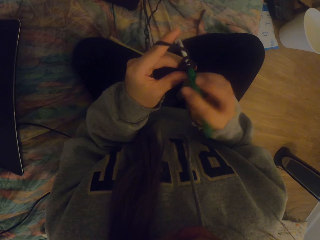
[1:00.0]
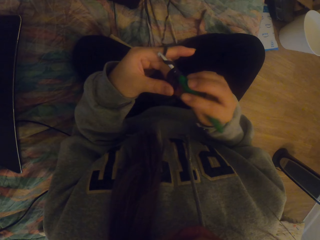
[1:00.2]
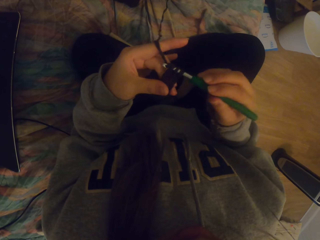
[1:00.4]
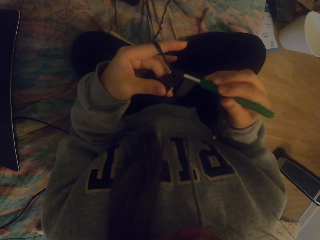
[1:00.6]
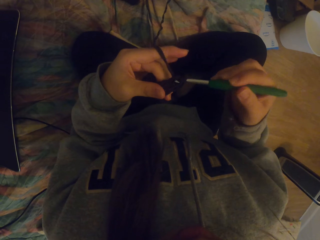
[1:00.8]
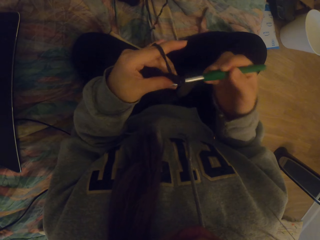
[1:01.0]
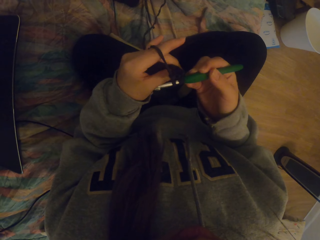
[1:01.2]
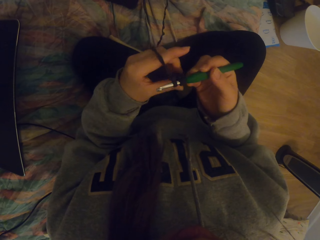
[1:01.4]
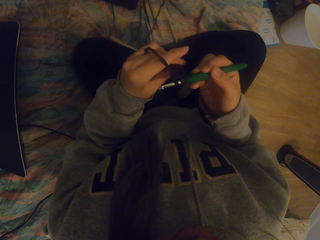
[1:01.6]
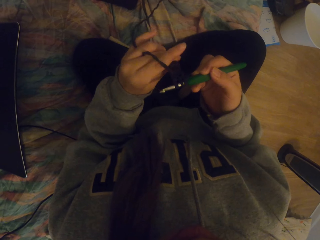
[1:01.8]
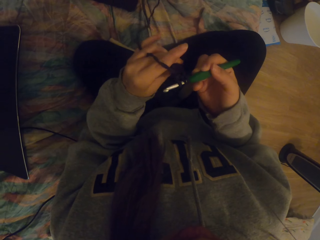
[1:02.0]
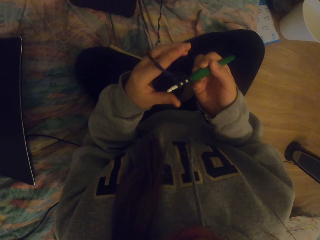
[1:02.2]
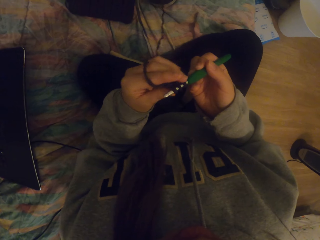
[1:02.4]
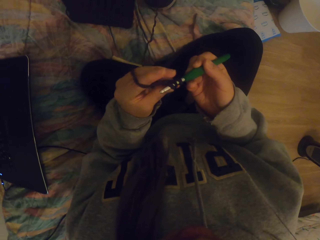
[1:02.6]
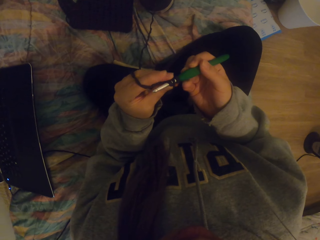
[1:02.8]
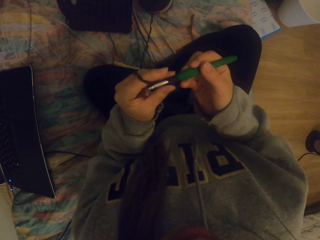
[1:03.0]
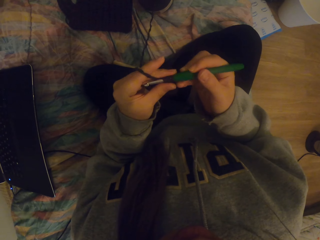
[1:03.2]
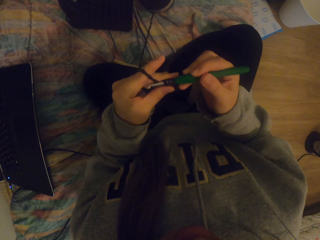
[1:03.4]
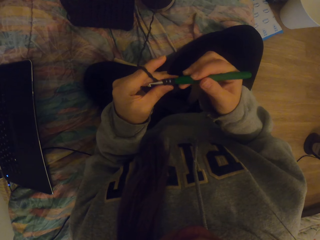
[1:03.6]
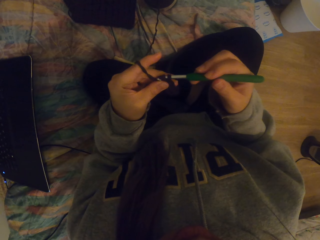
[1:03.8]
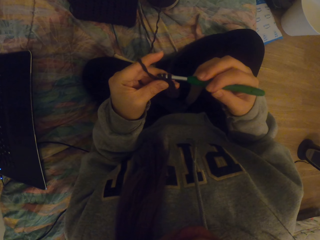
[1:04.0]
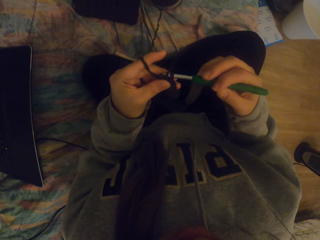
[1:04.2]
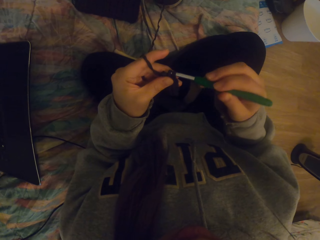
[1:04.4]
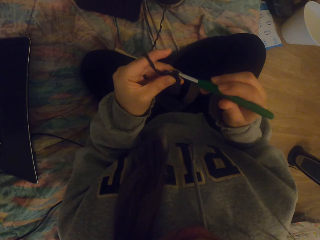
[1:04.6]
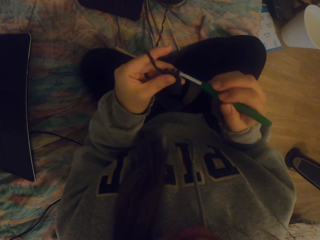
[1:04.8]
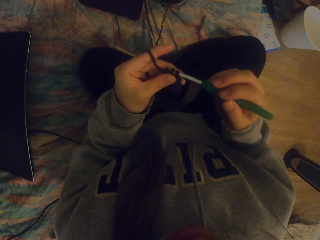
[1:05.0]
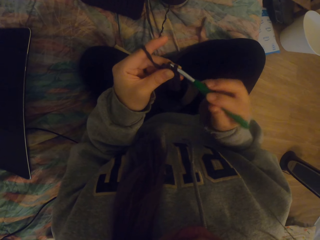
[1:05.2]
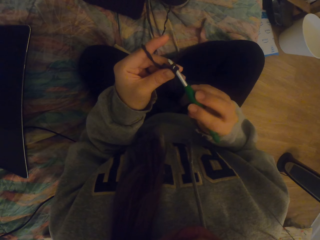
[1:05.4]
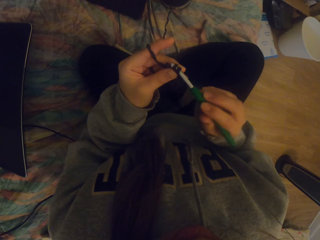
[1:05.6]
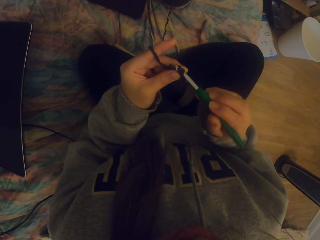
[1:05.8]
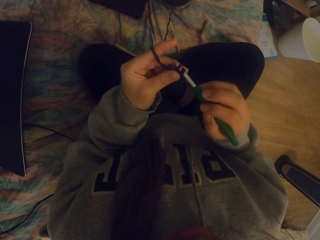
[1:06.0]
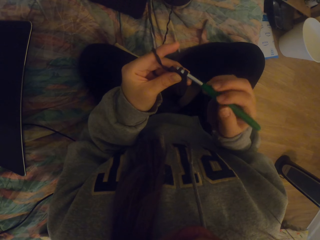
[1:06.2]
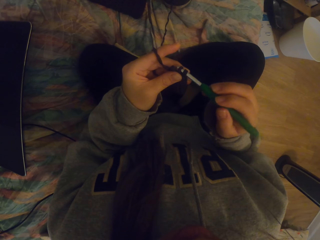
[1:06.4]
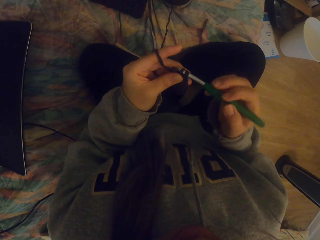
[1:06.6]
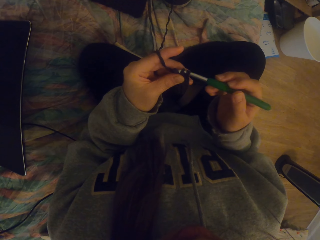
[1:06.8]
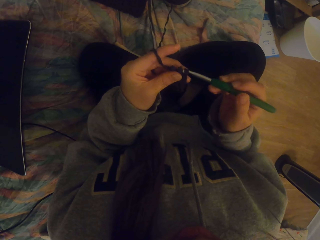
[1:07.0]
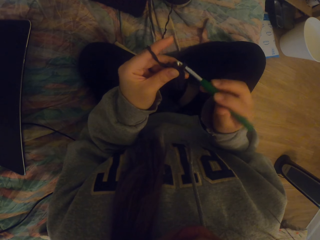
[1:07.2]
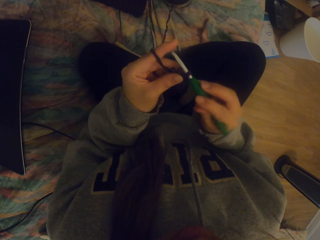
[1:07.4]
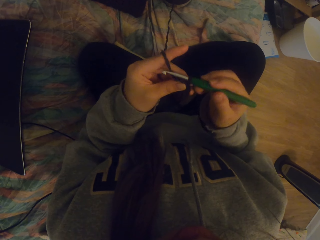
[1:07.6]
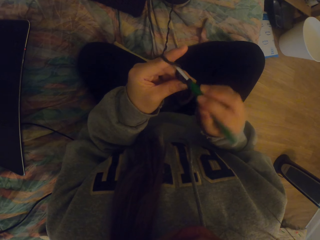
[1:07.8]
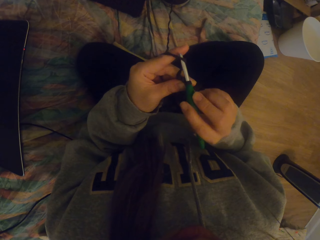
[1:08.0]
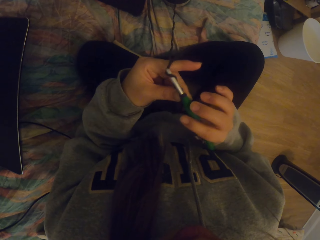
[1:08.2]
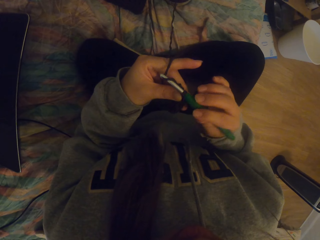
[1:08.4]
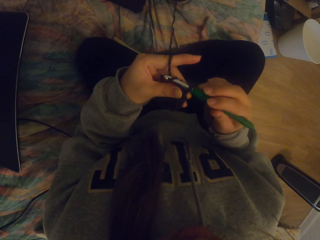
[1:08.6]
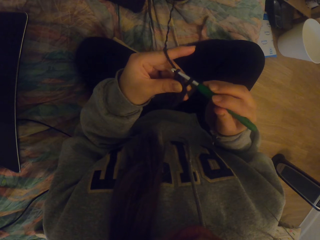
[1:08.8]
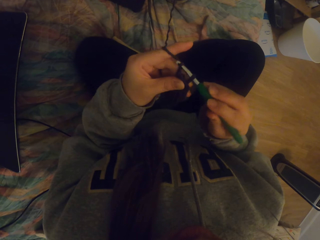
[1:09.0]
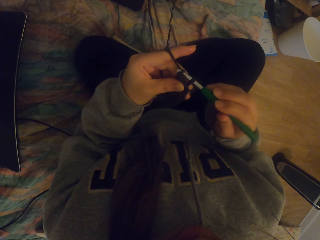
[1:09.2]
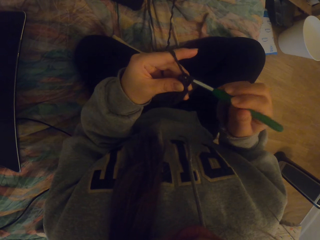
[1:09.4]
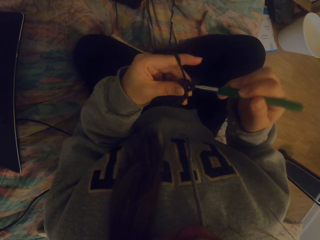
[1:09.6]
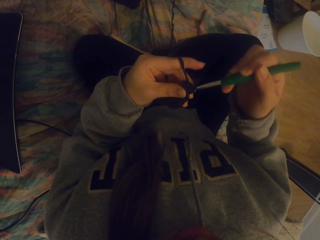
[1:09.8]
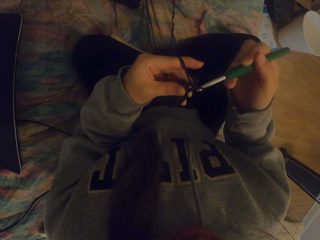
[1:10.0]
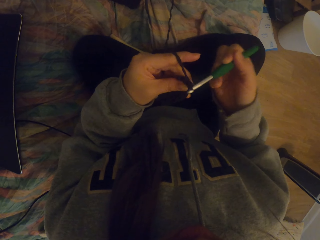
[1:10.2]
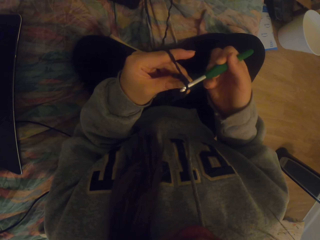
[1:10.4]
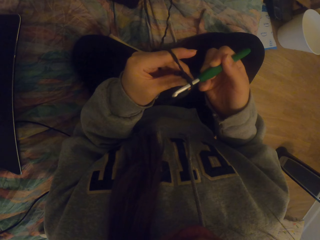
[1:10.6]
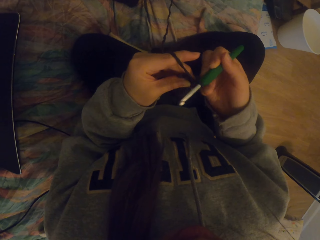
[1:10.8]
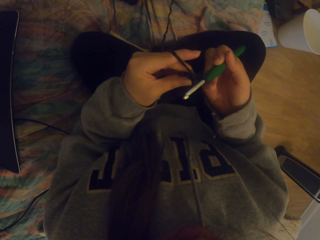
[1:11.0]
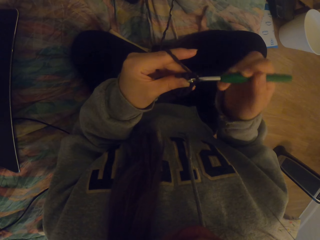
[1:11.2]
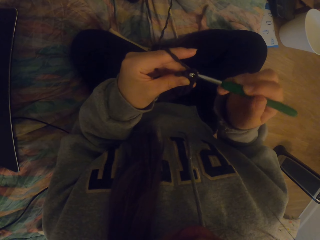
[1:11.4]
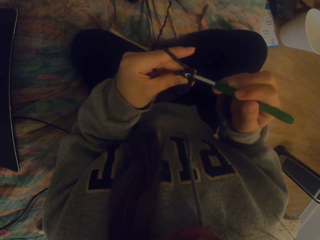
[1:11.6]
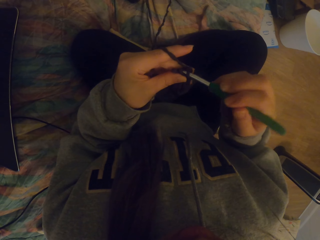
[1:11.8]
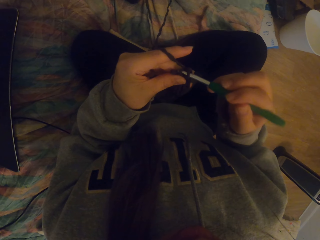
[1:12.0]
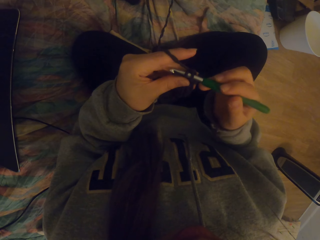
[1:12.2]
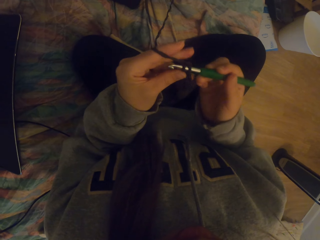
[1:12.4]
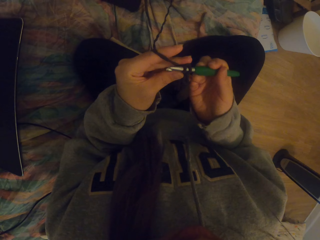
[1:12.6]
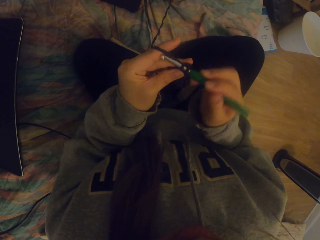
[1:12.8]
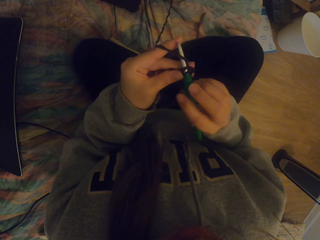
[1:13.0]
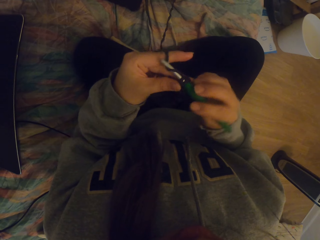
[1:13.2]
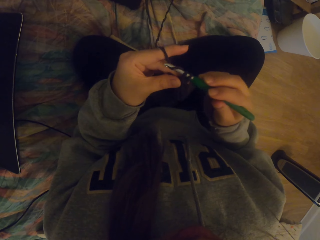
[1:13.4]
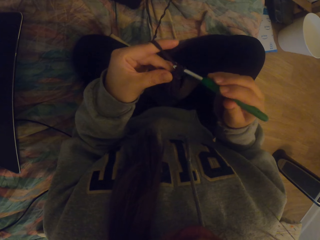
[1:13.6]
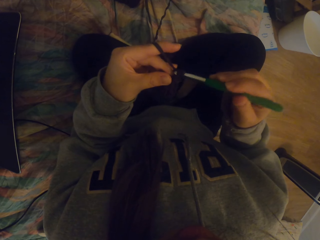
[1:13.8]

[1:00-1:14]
The camera wearer adjusts the thread on the crochet. They crochet fabric.

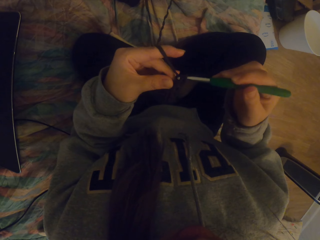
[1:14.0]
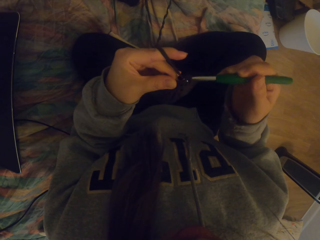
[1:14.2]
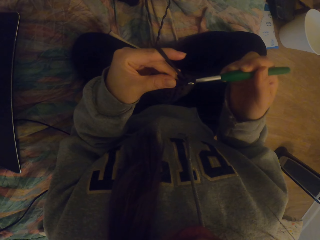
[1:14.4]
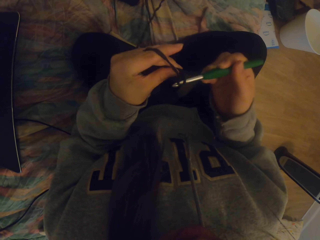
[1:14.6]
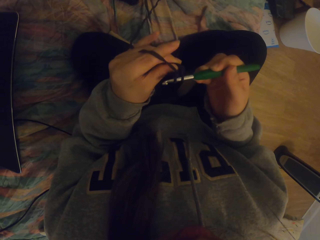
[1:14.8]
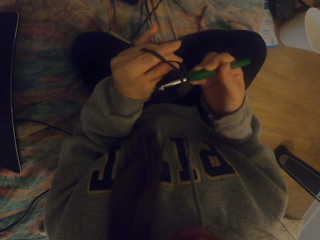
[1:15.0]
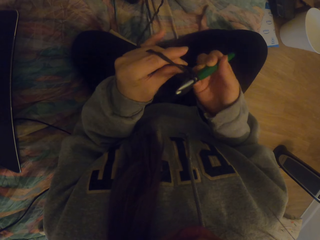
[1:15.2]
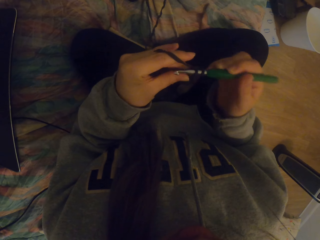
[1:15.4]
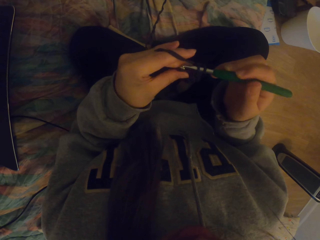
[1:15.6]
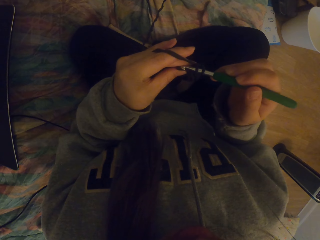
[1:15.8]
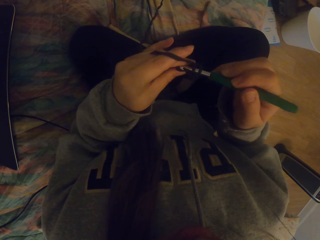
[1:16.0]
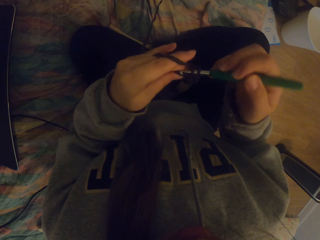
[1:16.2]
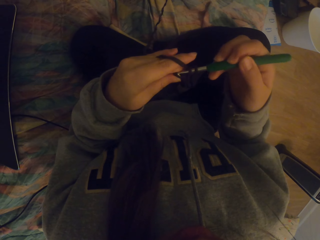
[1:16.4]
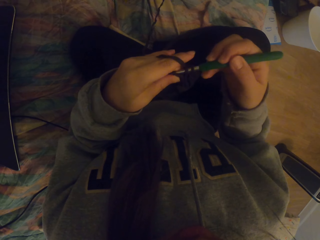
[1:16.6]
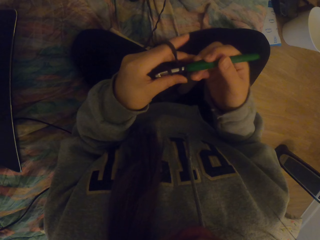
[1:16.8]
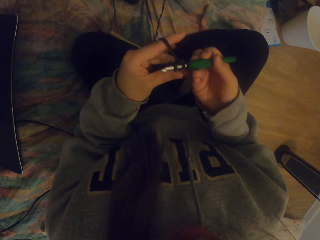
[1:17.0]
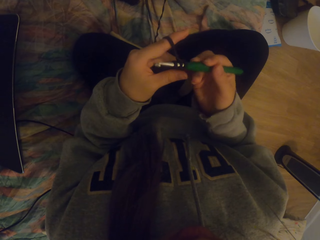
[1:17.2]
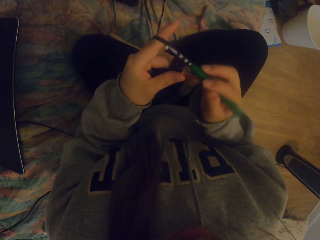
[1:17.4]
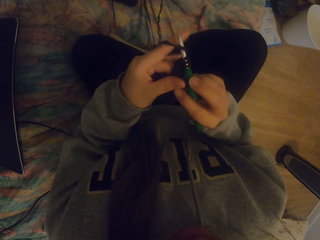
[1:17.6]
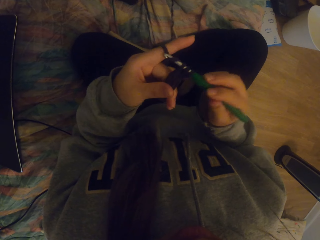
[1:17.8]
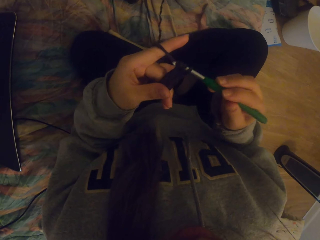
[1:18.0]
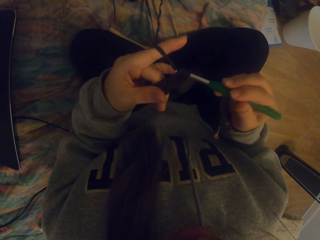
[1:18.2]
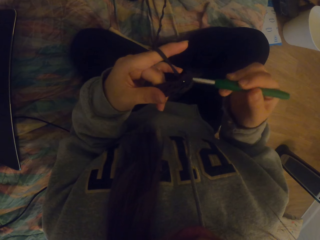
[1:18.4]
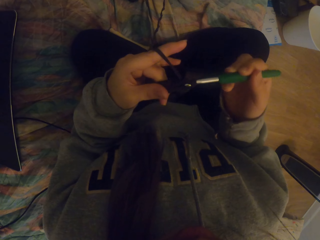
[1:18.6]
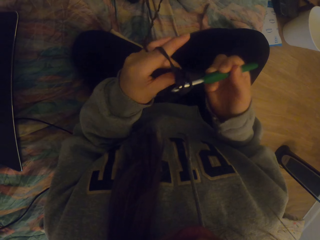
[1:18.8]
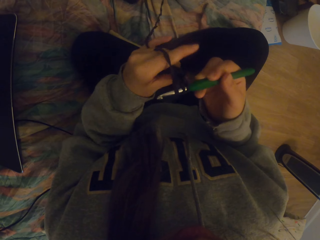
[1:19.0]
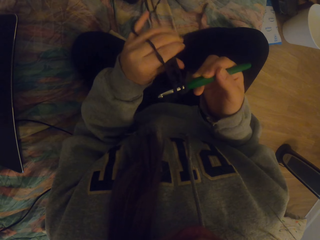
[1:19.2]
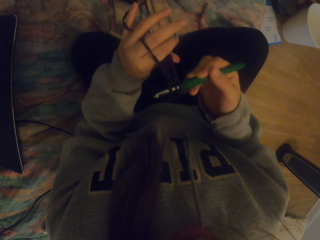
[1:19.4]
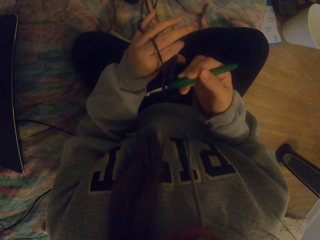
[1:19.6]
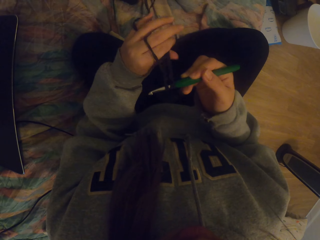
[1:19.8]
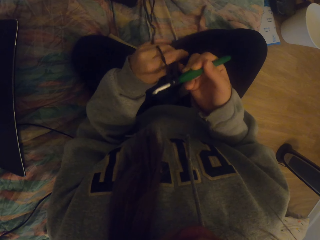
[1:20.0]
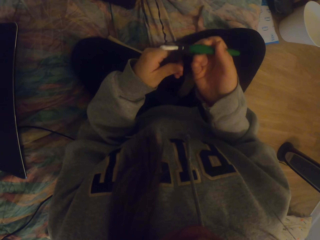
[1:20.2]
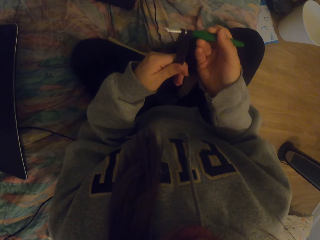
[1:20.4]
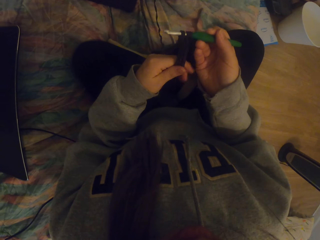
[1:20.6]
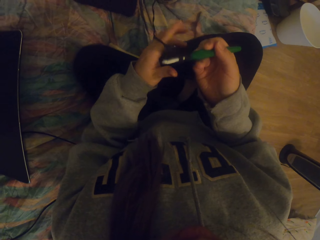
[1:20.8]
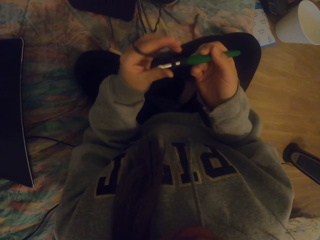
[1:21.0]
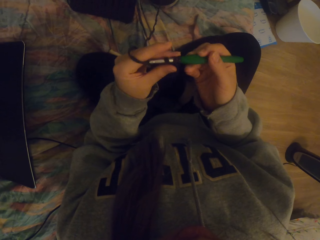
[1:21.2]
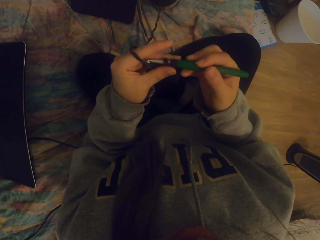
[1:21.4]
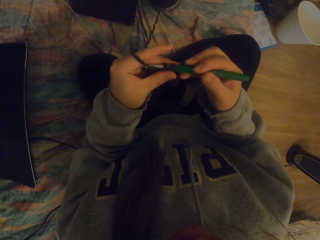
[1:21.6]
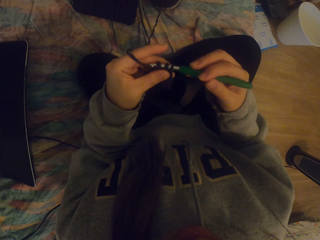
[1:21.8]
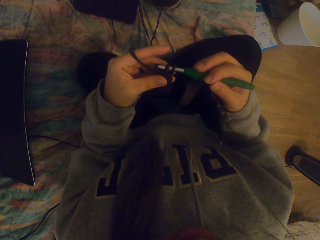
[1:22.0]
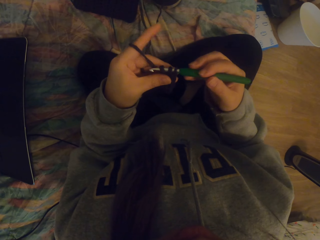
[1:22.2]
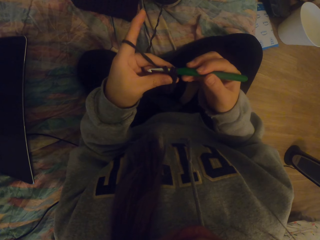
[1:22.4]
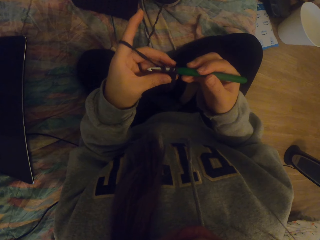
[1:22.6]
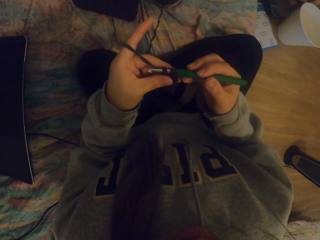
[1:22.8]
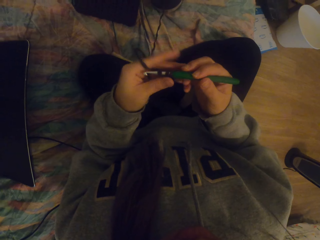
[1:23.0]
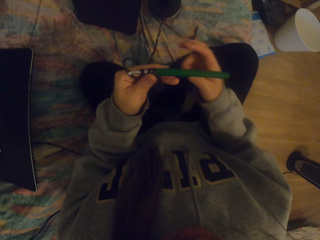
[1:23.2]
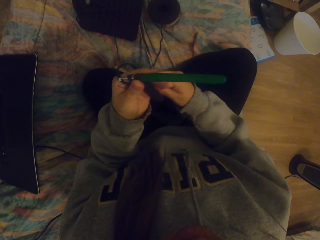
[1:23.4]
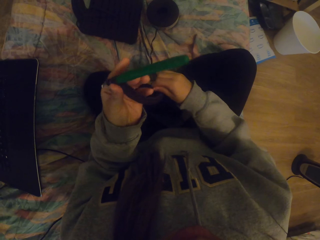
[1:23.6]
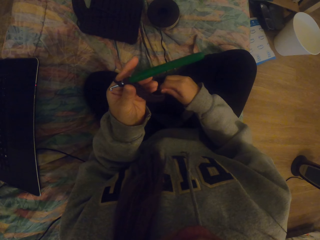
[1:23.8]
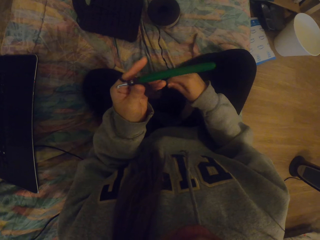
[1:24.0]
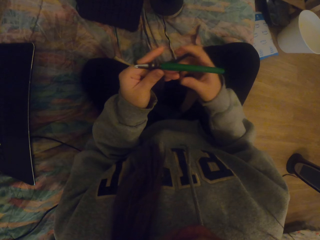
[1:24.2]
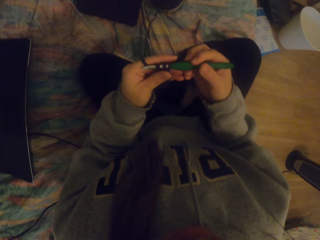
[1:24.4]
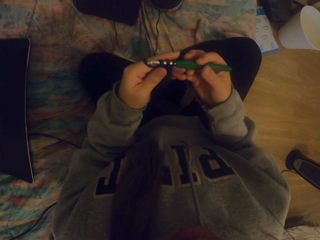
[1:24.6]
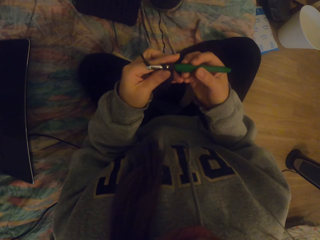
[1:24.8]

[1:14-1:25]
The camera wearer straightens the crochet. They tighten the knitted fabric on the crochet. They pull the thread with the right hand.
